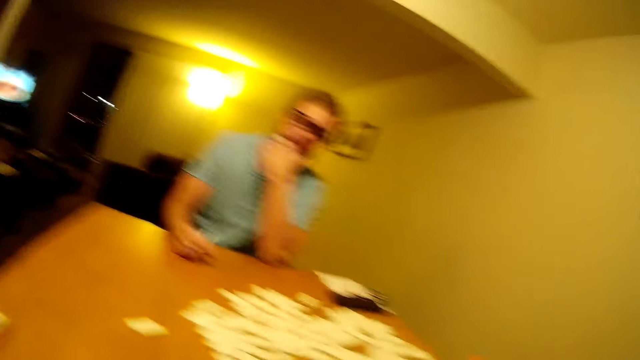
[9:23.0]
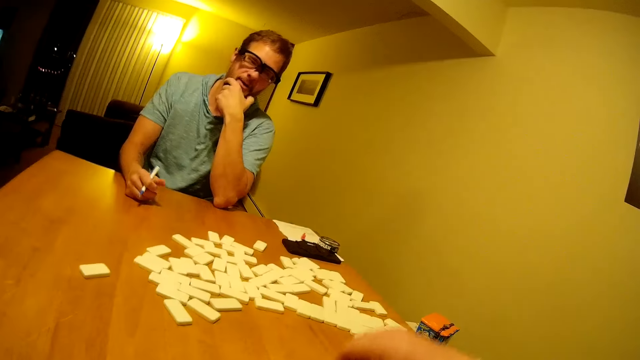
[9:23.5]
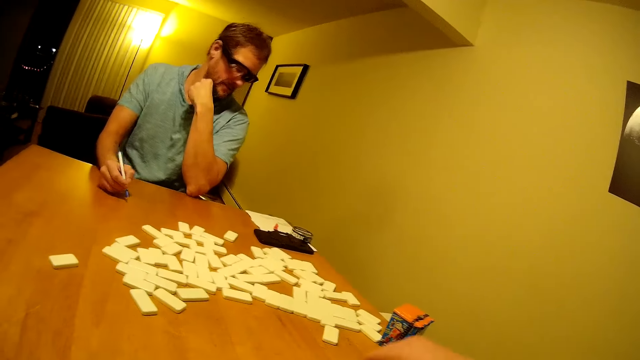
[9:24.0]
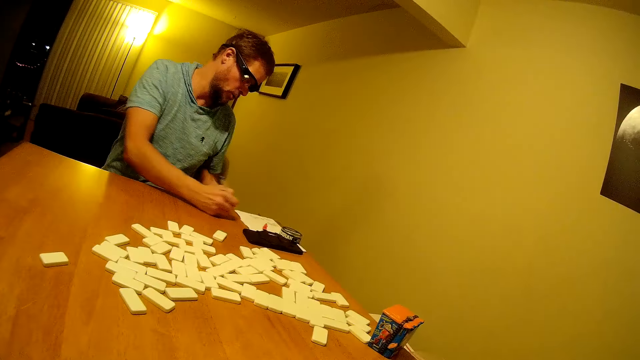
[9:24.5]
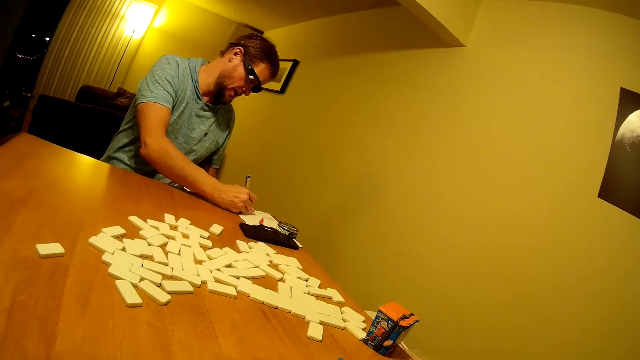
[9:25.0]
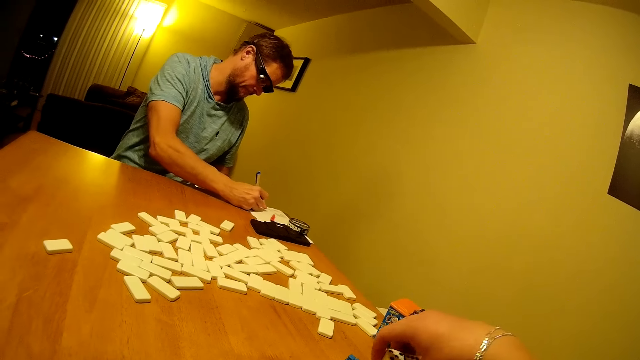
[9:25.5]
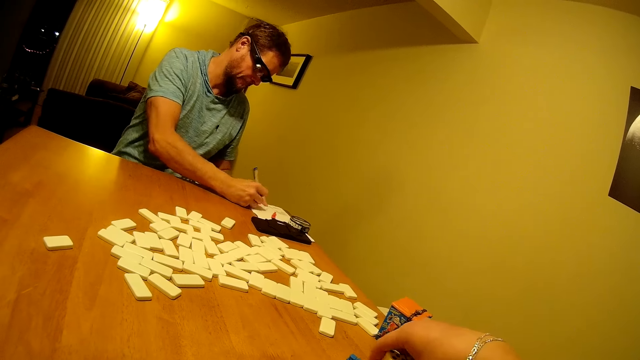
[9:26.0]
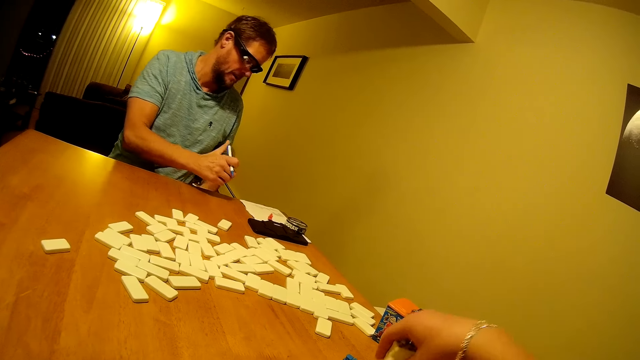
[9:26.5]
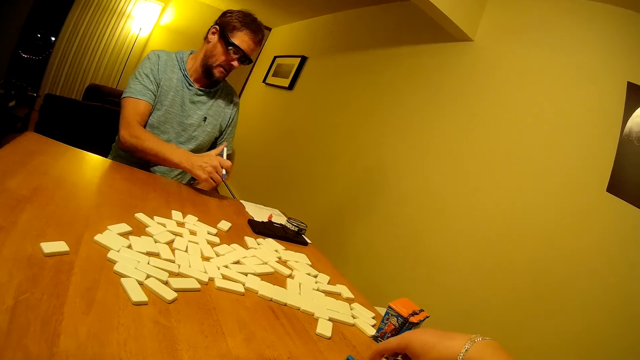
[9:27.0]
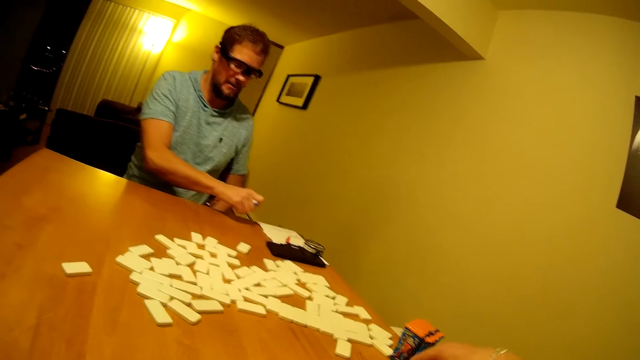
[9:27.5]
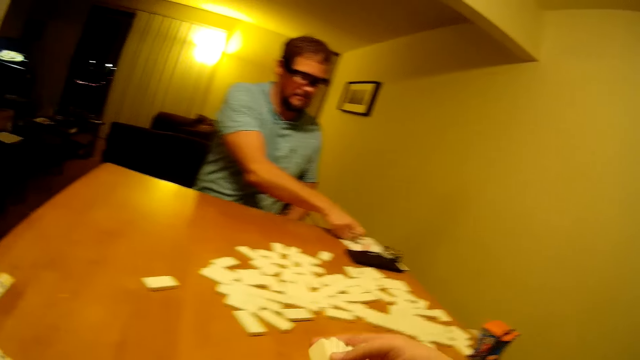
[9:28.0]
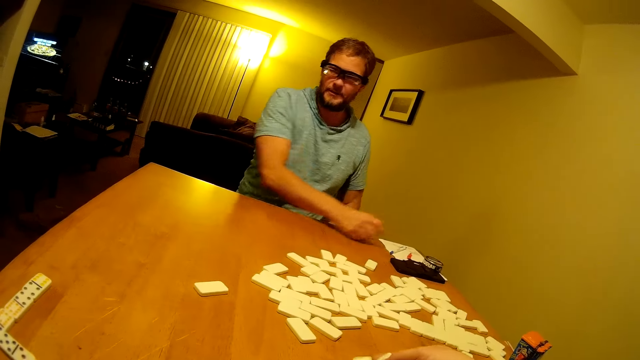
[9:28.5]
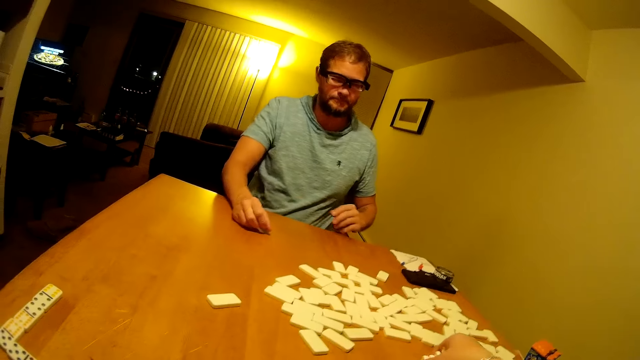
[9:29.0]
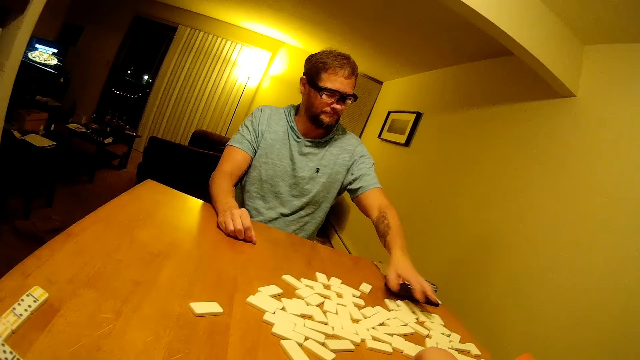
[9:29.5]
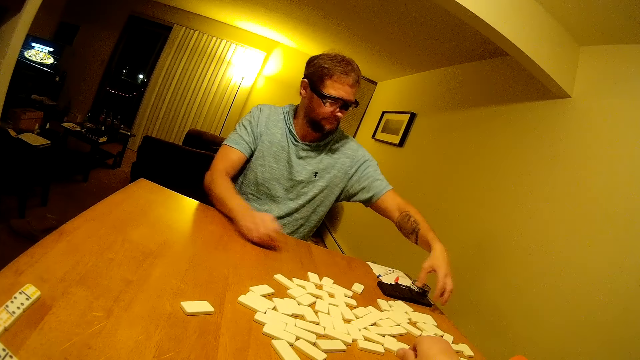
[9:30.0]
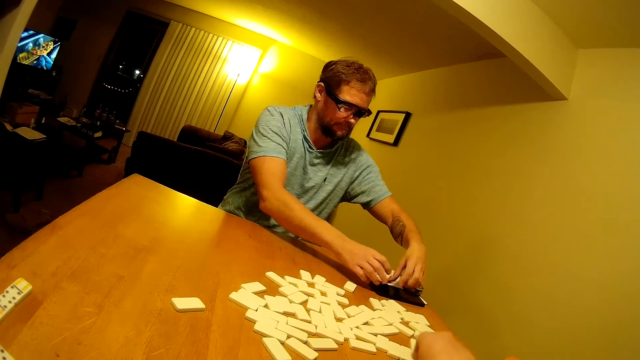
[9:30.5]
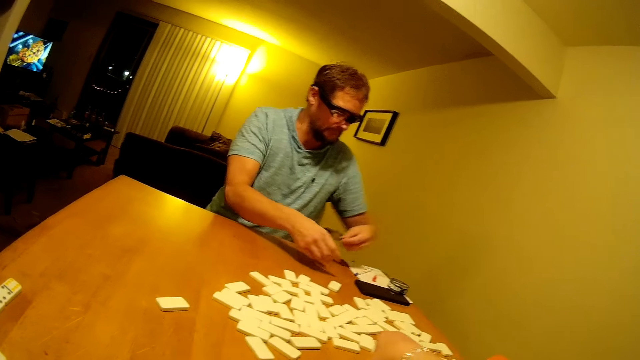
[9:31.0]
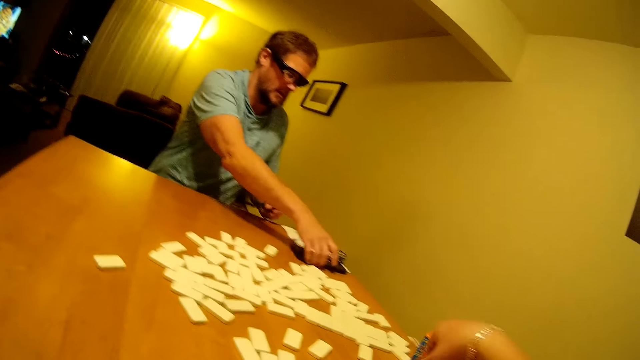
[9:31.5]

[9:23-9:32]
The camera wearer talks to a man. The man touches the beard. The camera wearer picks domino pieces. The man writes on a paper with the pen, presses the pen and places the pen on the paper. The camera wearer turns dominoes on the table. The man picks the plastic piece. The camera wearer removes the Mexican train hub from the top of the phone. The man picks the phone.

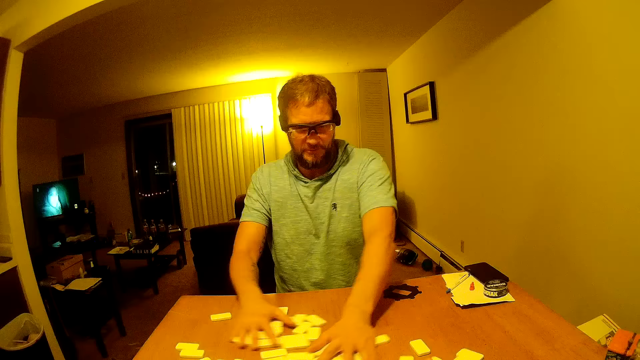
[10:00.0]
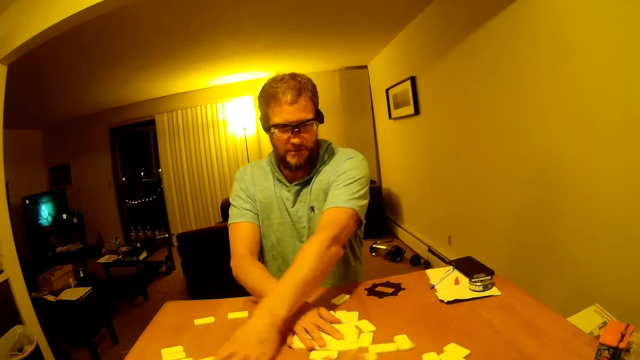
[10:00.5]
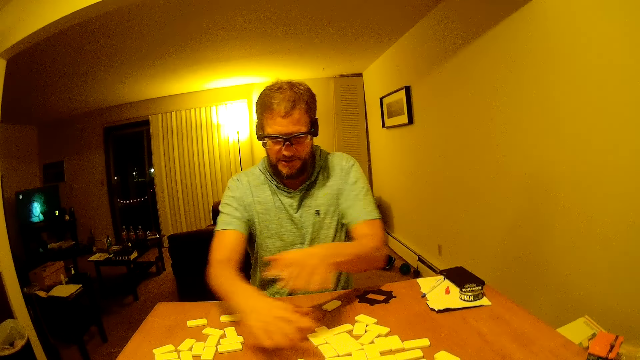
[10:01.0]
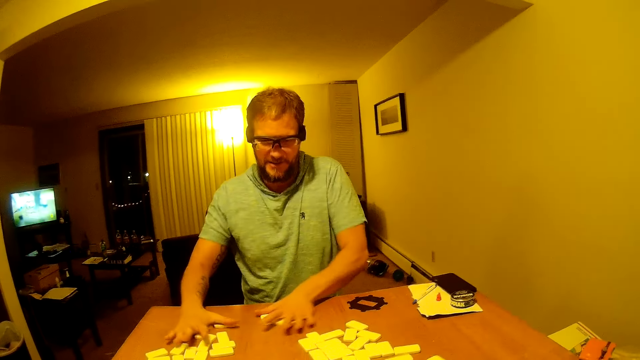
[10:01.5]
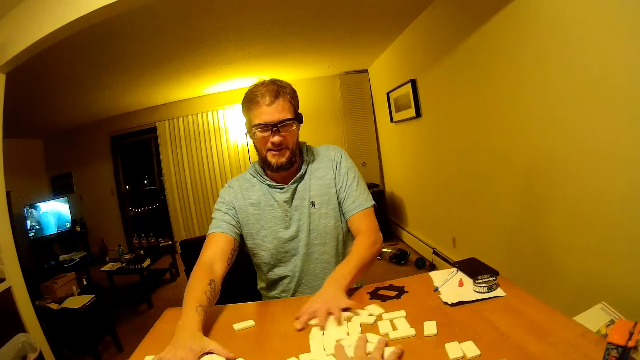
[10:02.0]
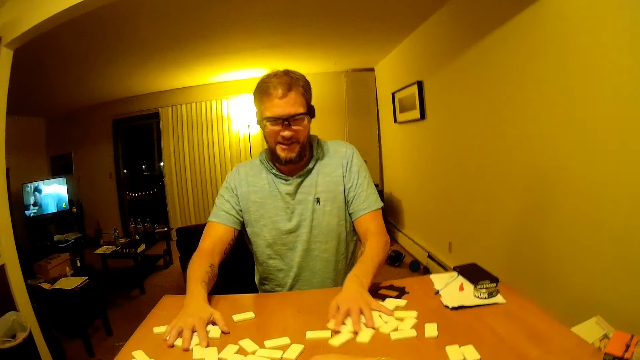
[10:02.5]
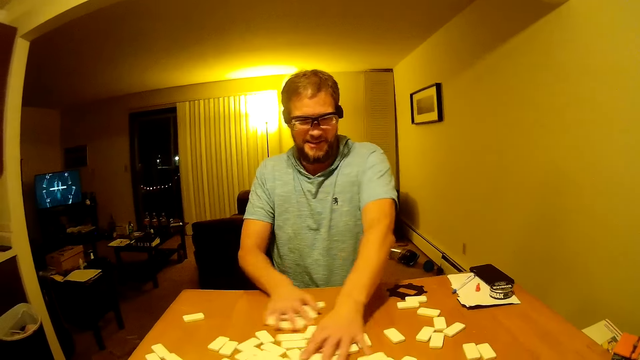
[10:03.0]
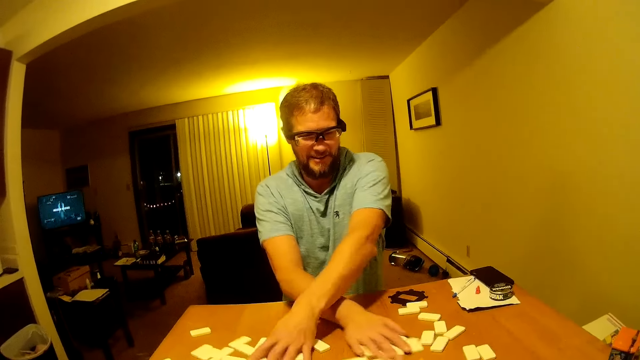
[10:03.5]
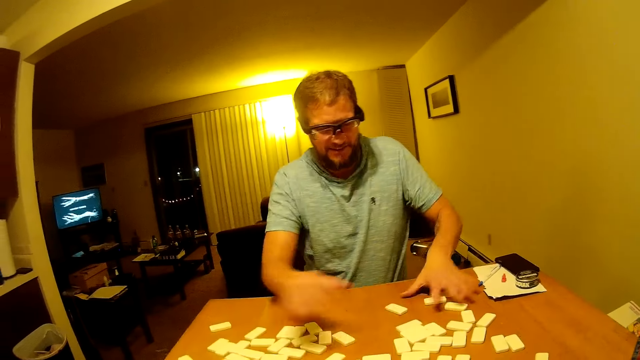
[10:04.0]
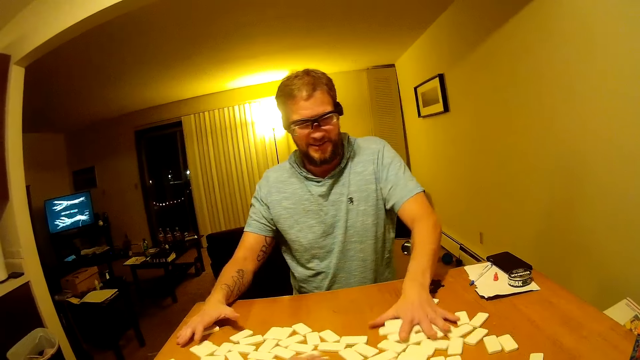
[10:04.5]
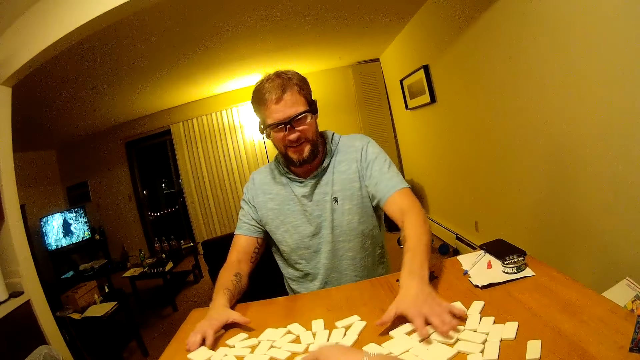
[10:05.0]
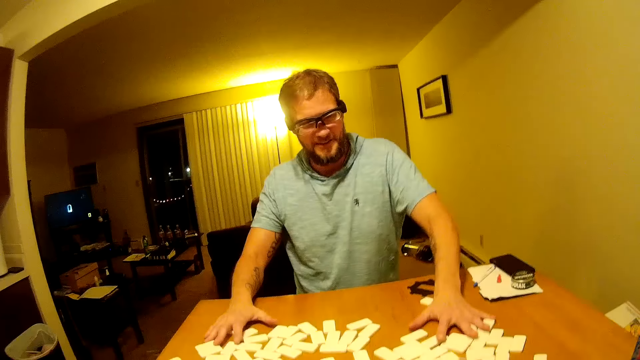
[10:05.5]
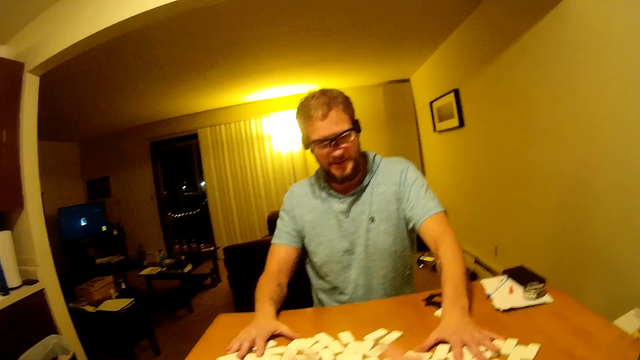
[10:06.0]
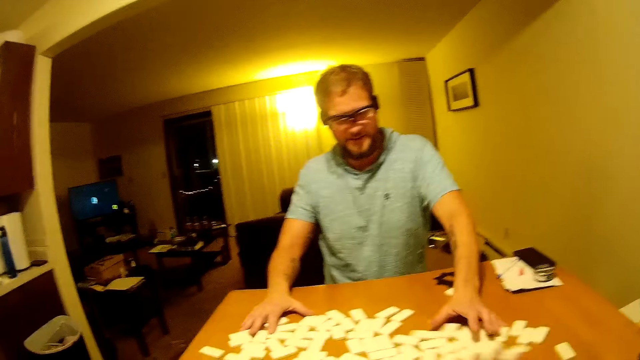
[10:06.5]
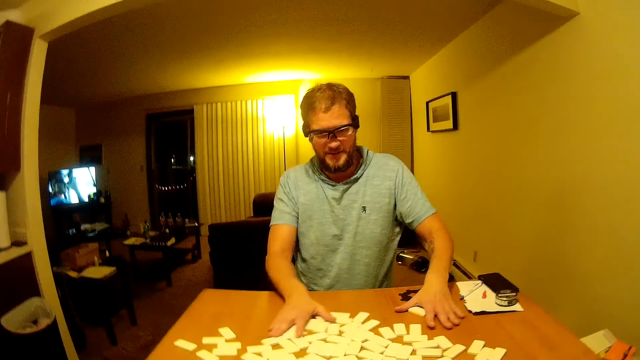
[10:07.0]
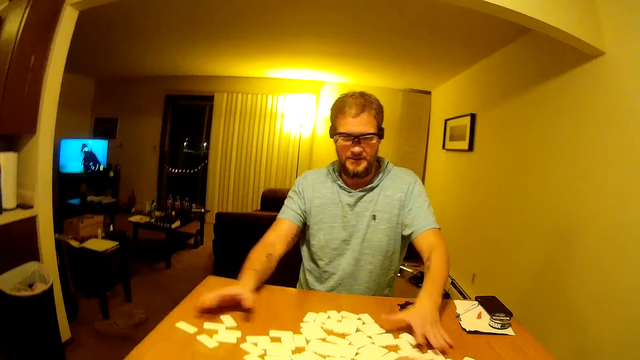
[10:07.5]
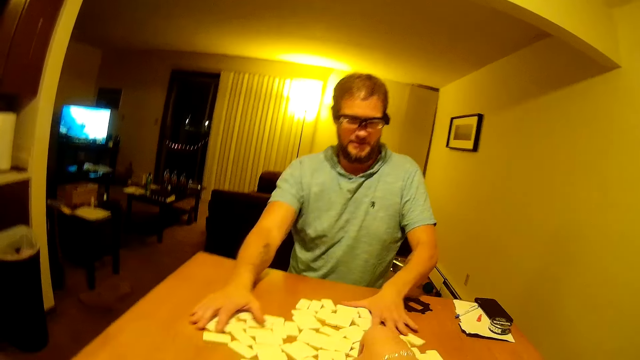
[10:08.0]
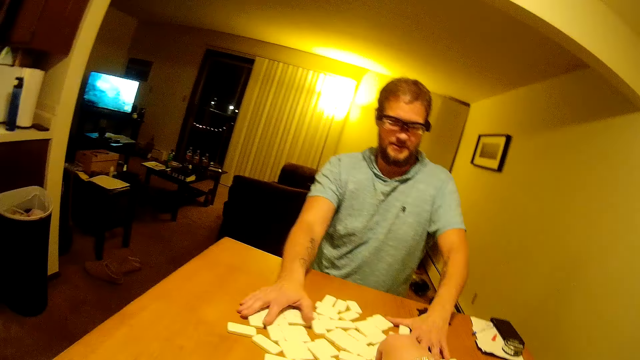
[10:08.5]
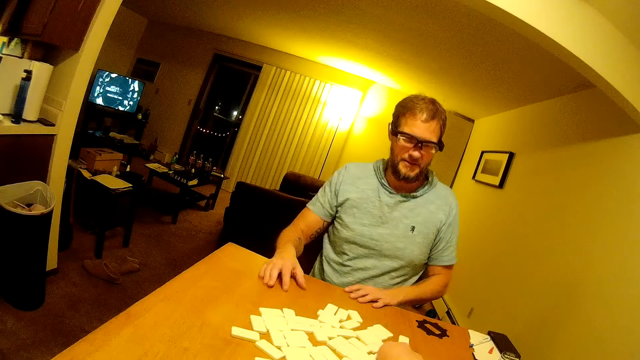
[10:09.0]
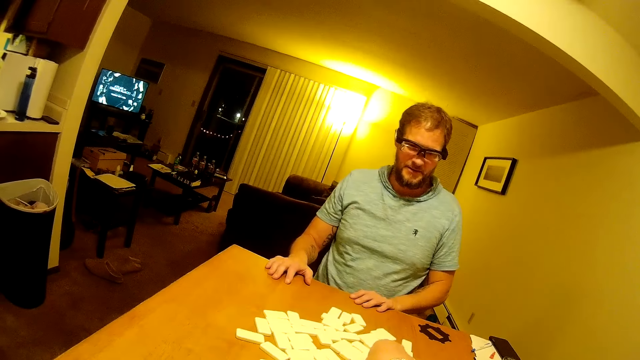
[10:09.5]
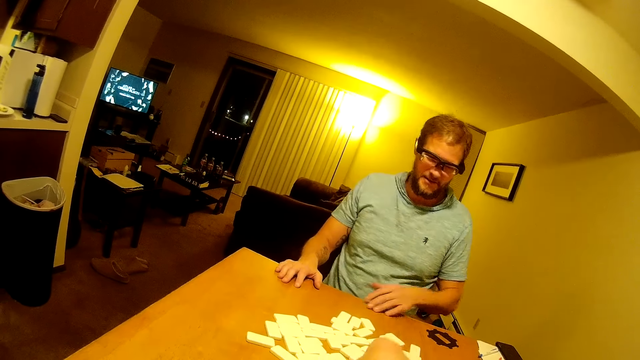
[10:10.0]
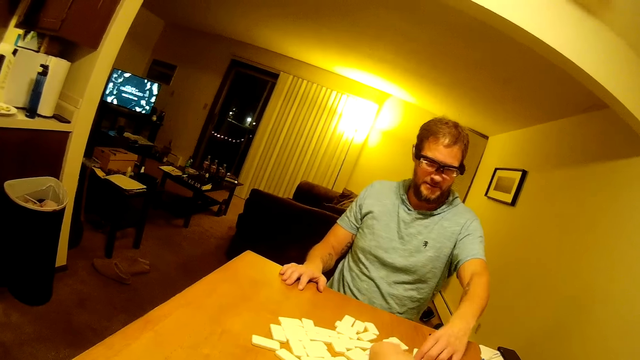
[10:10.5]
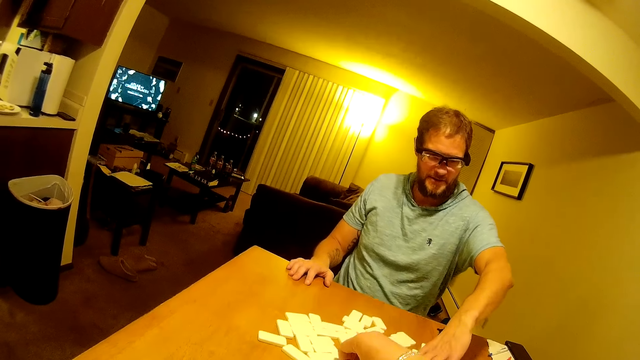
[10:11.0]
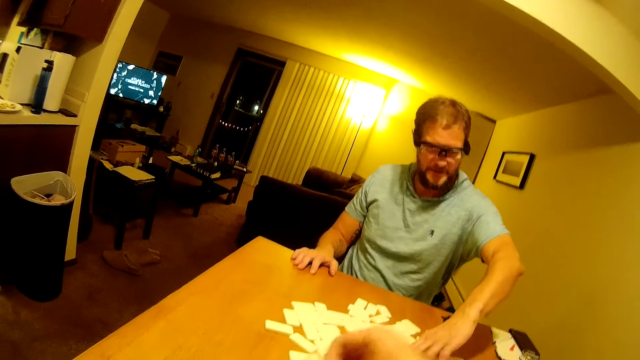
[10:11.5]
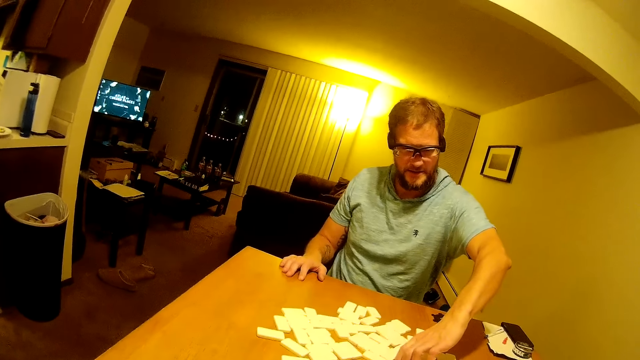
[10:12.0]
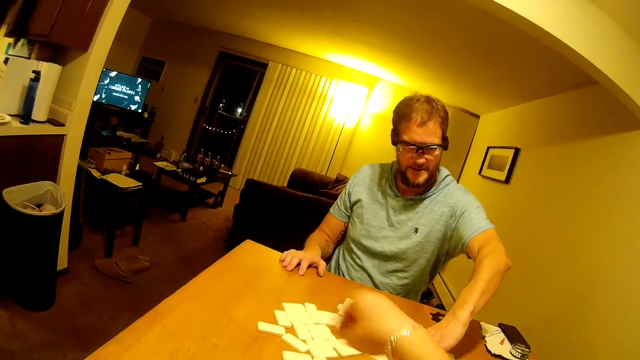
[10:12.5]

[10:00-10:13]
A man speaks. The camera wearer picks the domino from the table. The man stares at the domino pieces. The man picks the dominoes from the table.
